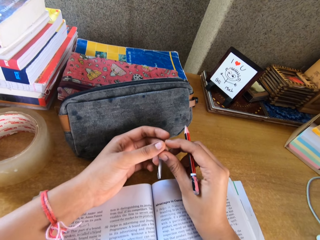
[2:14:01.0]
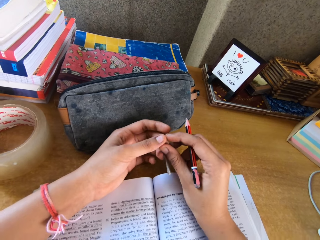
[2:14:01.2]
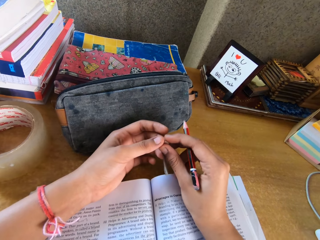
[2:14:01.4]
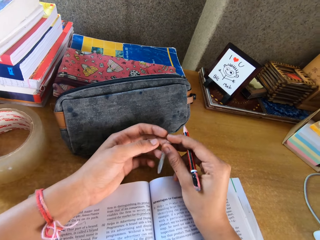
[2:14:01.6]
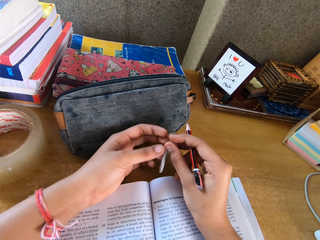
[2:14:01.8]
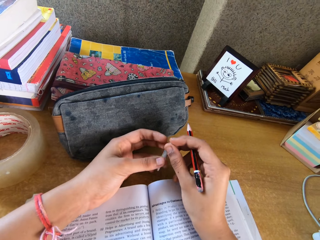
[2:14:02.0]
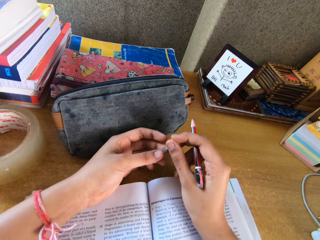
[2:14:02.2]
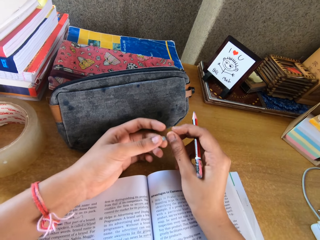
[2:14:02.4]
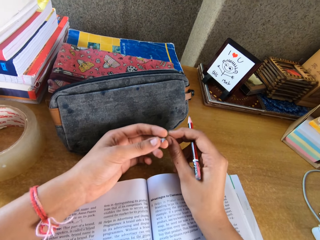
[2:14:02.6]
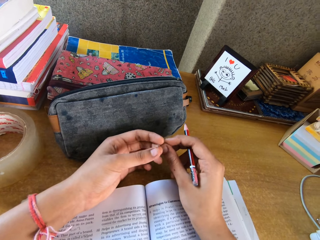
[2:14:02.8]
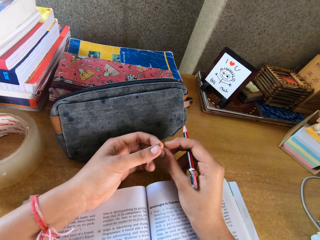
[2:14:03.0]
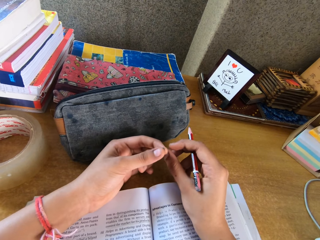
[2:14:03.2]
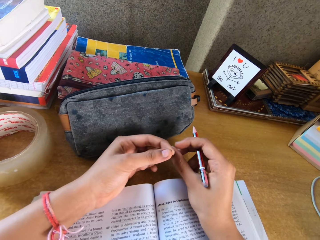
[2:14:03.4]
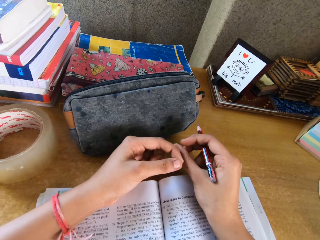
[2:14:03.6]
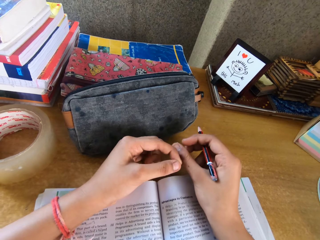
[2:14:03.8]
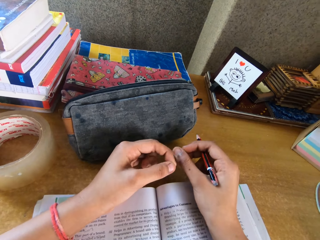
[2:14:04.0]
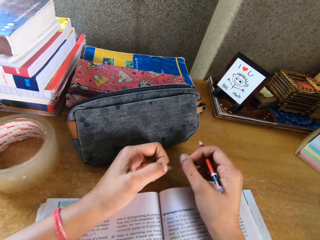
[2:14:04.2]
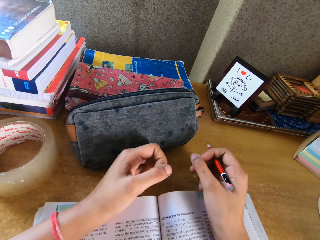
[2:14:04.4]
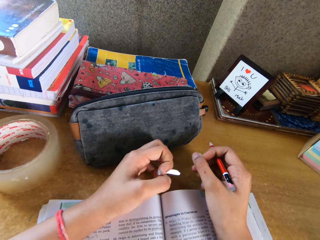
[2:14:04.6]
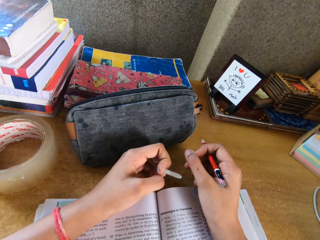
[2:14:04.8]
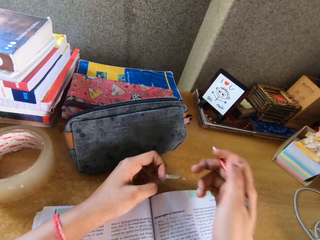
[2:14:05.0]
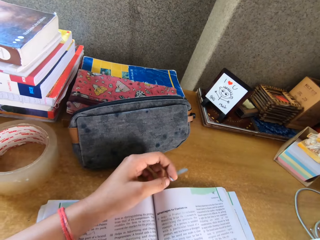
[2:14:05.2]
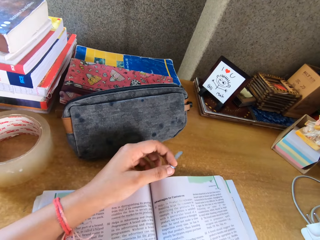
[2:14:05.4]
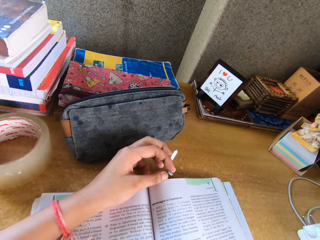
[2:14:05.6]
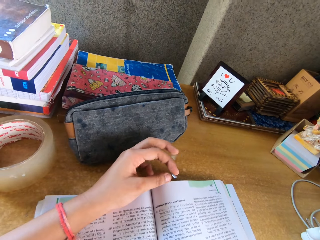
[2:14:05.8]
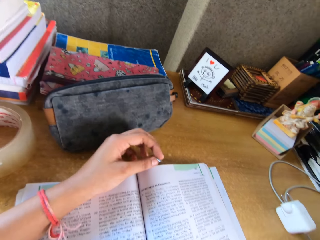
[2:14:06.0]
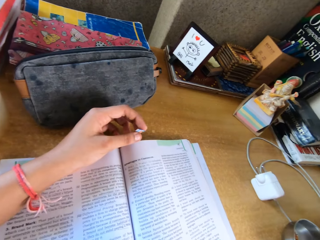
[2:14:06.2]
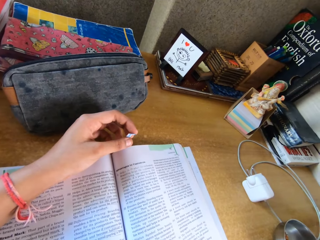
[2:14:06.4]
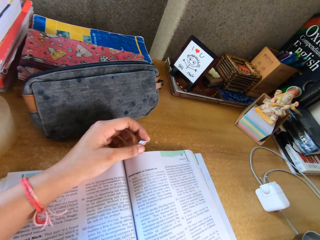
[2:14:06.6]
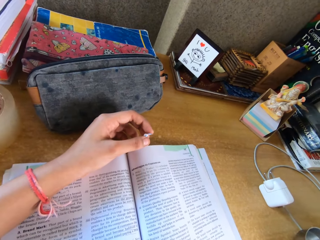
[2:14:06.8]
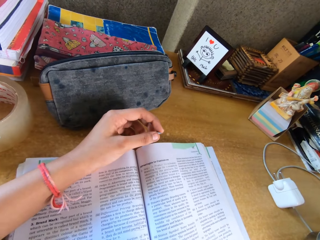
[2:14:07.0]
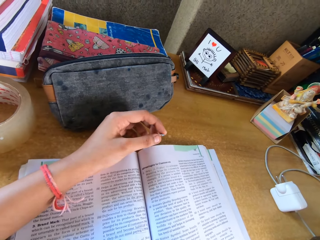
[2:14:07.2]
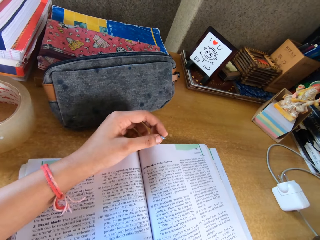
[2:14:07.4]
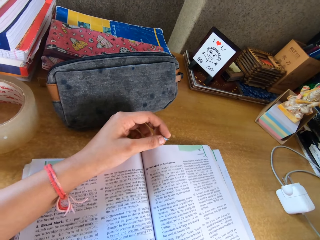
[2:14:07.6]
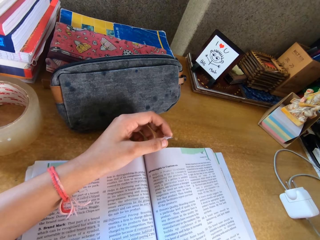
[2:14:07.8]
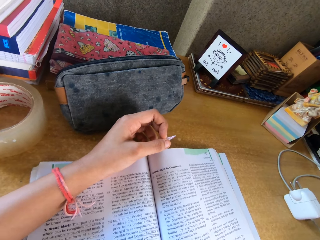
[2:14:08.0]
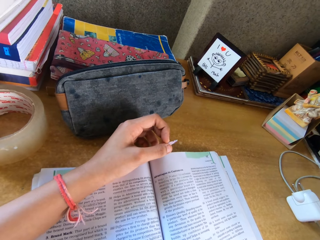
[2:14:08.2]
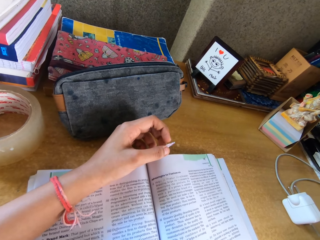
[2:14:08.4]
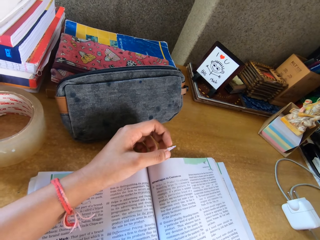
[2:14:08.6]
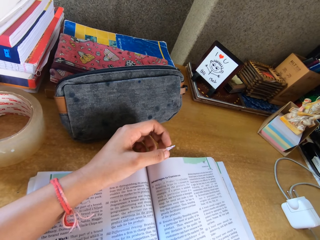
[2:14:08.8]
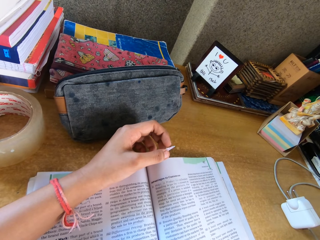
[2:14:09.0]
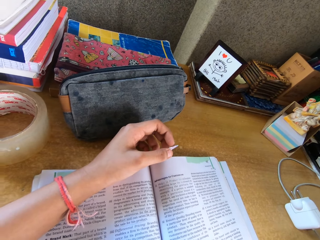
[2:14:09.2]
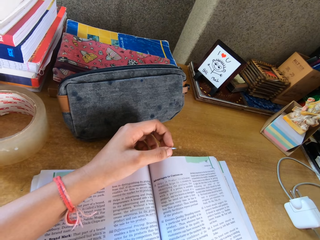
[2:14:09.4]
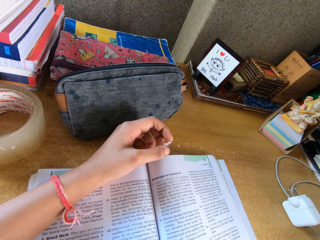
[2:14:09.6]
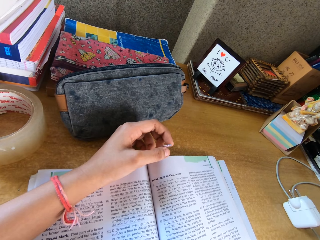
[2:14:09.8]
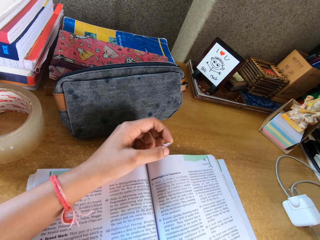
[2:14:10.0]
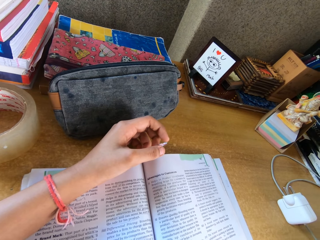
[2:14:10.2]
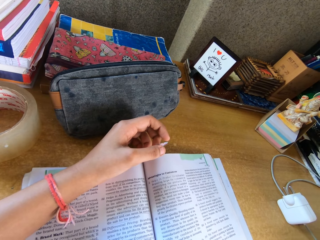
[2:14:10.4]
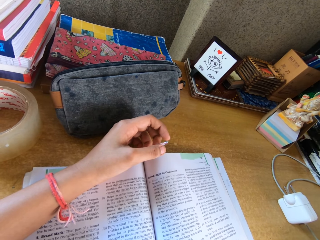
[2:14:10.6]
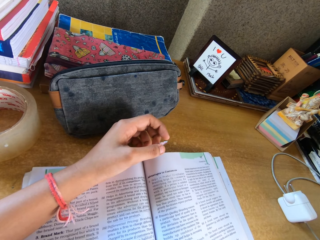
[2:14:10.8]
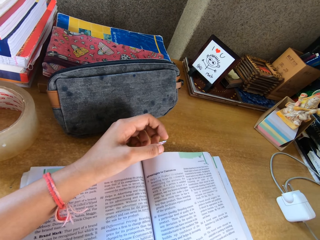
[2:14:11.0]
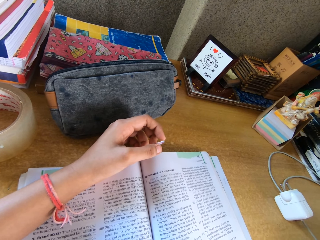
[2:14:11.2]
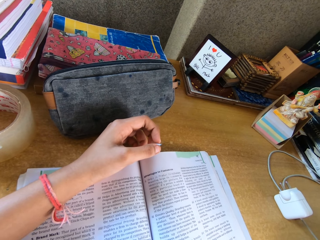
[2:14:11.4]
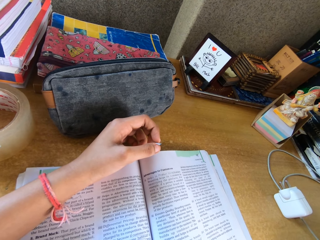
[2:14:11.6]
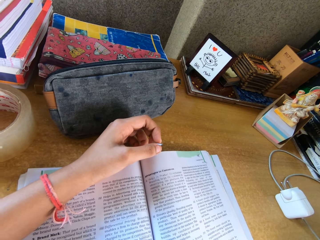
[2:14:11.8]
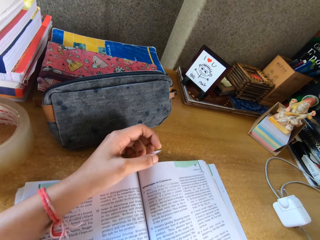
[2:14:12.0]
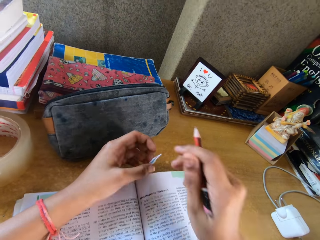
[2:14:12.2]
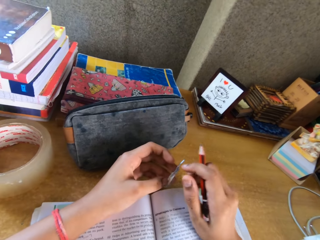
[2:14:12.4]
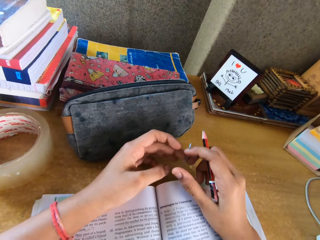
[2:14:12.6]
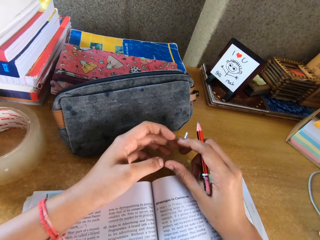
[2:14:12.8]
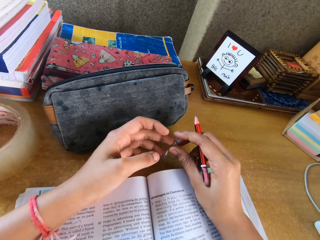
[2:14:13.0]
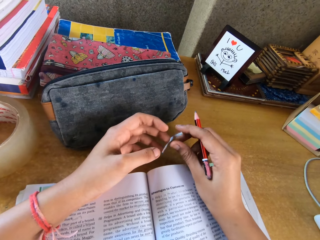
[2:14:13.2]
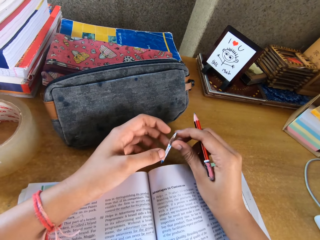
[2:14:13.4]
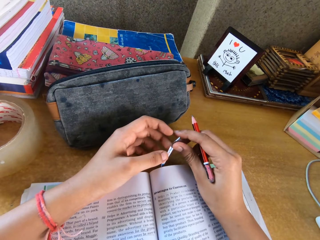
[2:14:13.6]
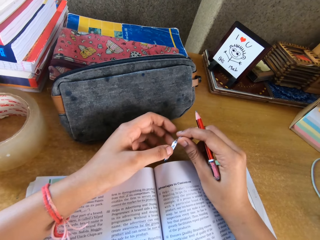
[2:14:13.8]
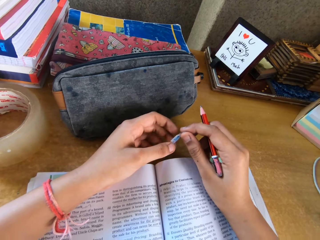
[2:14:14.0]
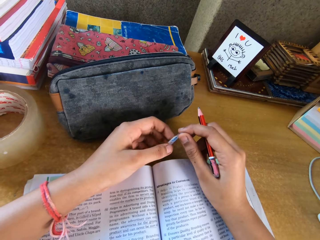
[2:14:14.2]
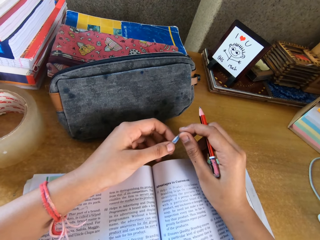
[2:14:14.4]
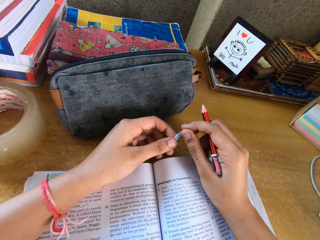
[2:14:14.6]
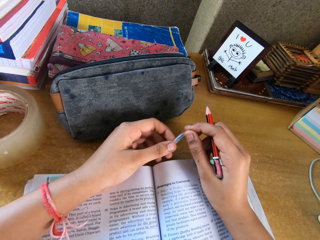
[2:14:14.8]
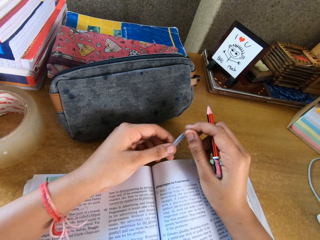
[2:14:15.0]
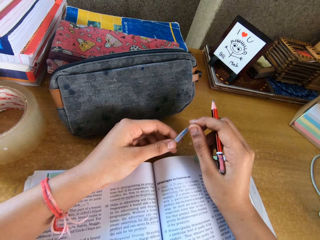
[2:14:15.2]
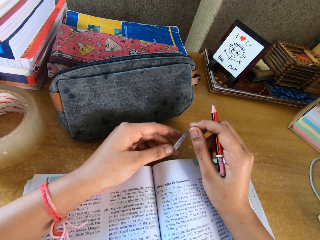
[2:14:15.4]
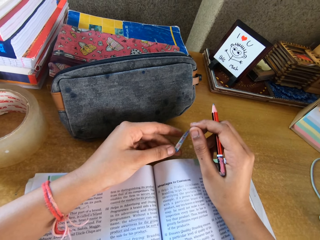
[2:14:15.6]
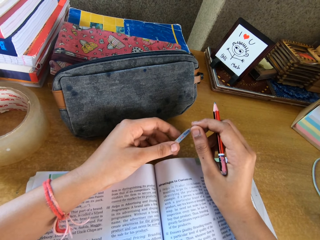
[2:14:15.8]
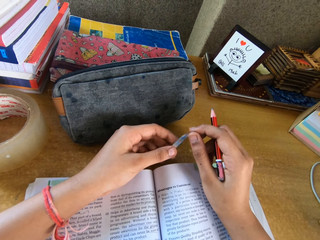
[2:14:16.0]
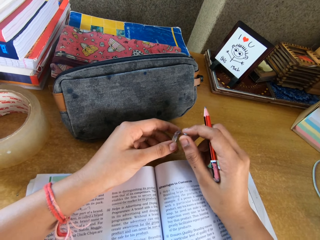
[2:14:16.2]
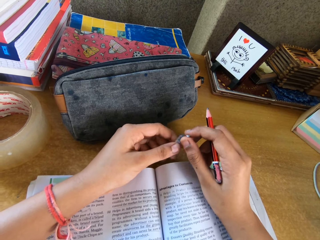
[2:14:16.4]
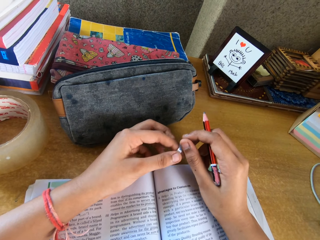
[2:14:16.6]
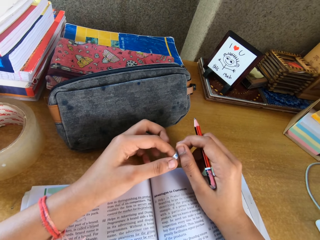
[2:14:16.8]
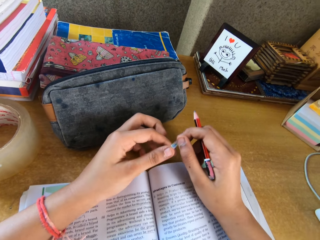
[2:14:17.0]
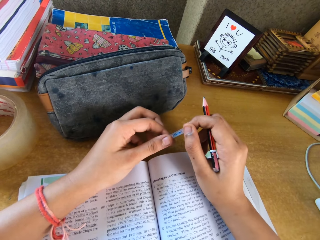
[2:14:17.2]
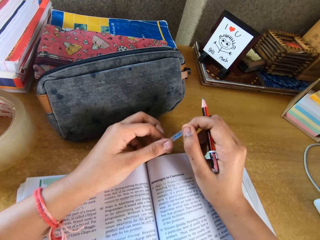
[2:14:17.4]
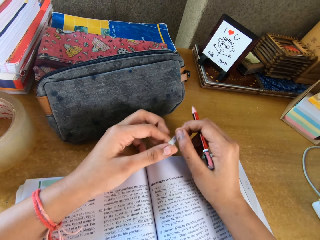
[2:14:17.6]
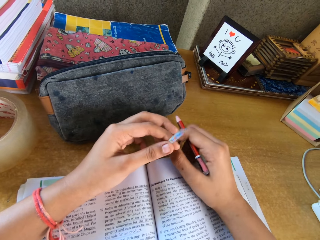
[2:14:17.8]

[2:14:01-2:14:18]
The camera wearer removes their right hand from the book as they read. They put their right hand on the book as they read. They play with a piece of paper on hand as they read.

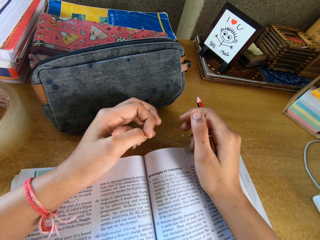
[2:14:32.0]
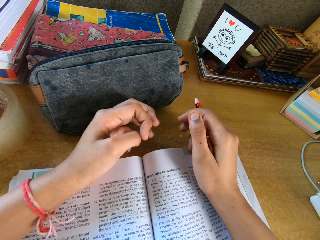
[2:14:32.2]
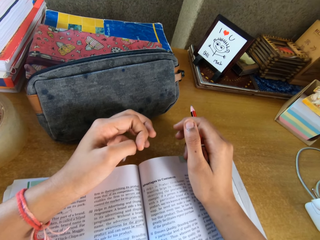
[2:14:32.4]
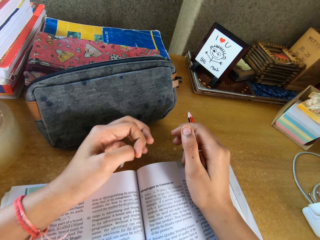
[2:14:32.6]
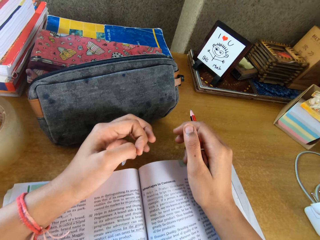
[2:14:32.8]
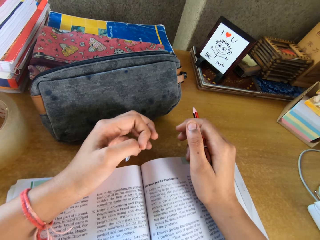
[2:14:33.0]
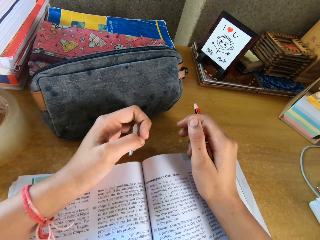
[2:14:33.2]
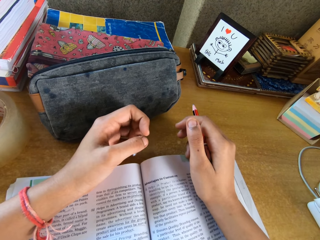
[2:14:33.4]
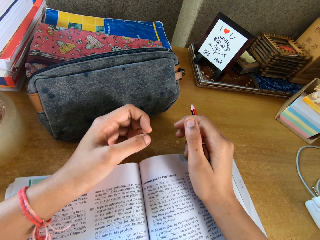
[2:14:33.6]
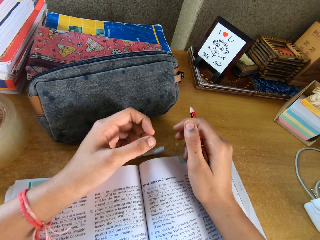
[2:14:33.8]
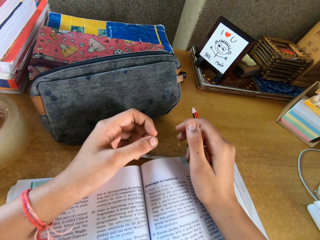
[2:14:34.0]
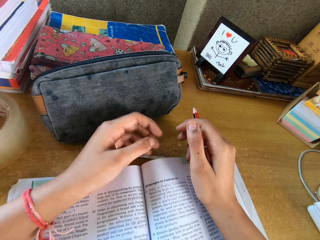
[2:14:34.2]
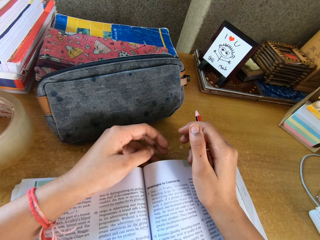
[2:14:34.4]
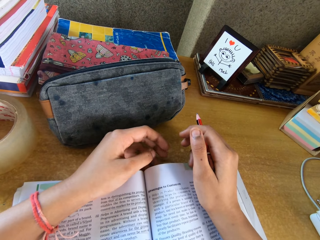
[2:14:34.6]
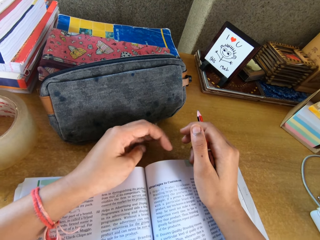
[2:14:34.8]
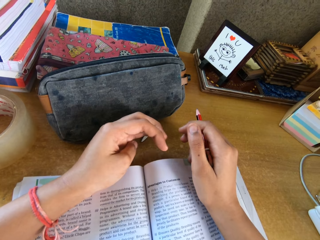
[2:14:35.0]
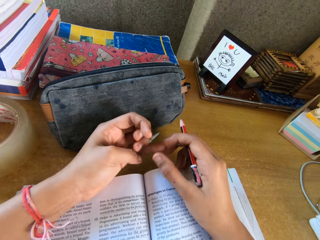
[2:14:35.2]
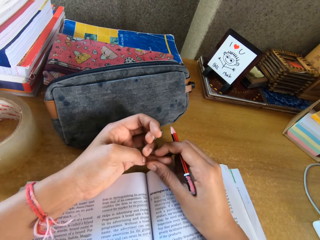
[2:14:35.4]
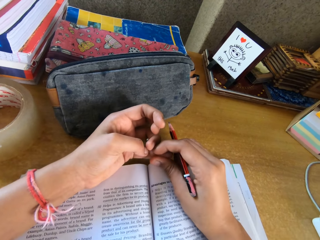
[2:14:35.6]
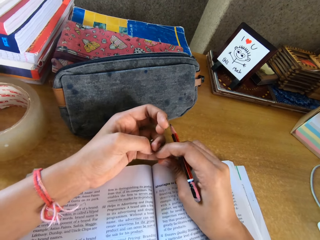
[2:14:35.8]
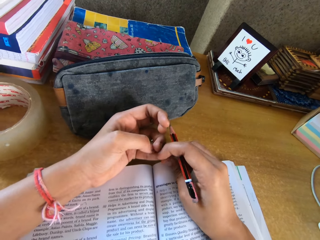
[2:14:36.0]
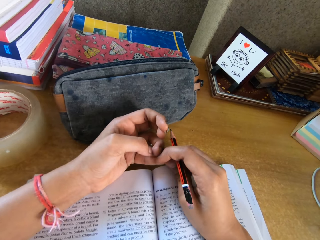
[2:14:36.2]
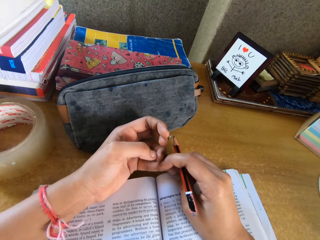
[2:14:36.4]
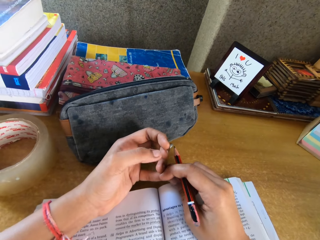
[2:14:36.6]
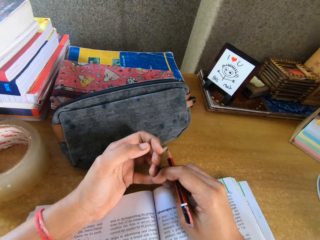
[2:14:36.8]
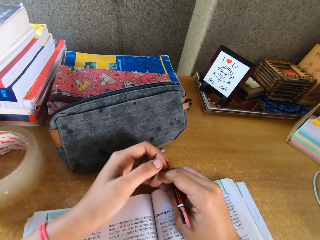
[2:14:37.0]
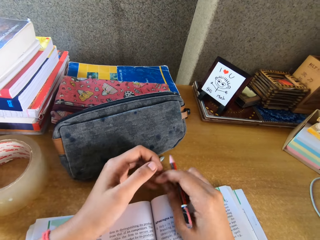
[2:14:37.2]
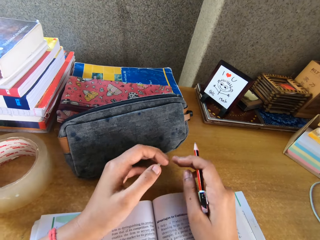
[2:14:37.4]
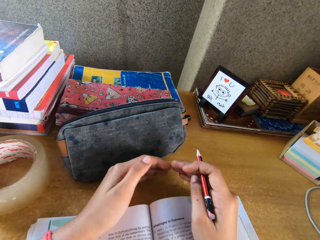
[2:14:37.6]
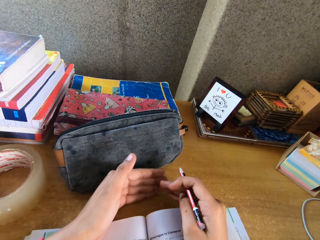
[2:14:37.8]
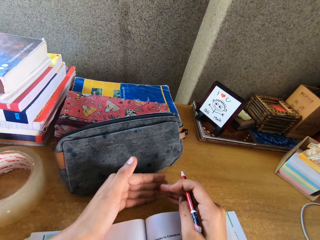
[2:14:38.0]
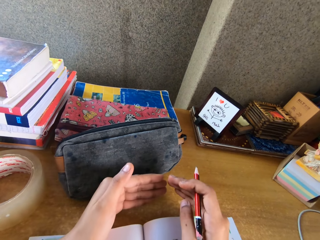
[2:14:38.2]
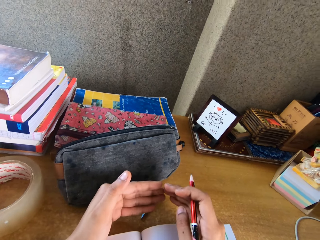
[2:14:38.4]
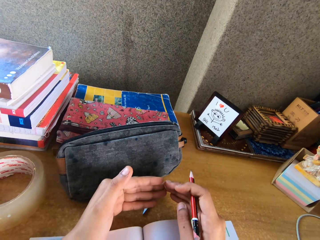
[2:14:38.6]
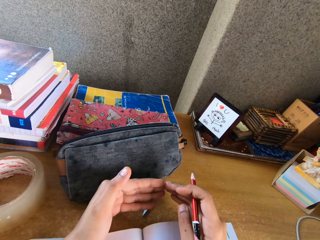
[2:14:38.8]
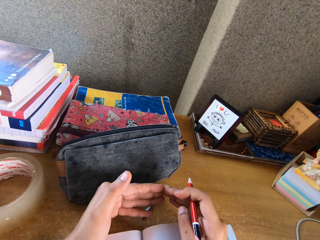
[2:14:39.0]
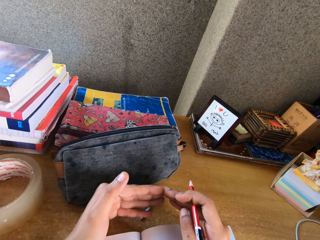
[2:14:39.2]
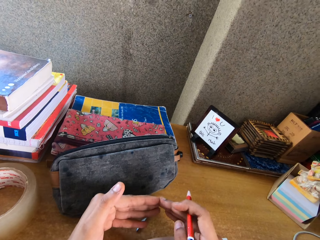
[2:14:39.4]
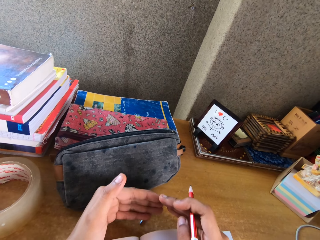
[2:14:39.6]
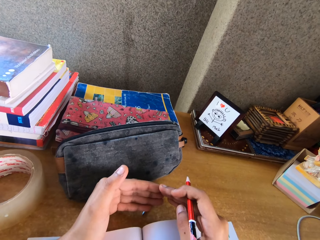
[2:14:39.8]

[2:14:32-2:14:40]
The camera wearer drops the piece of paper on the table as she reads. She plays with her fingers as she reads. She touches her fingers.
